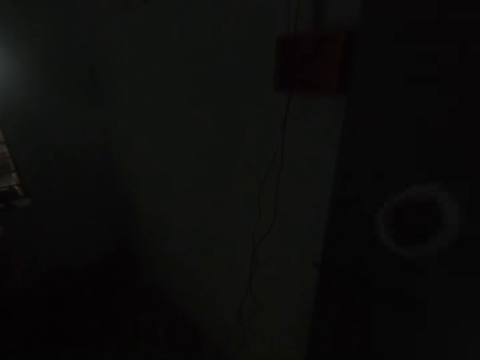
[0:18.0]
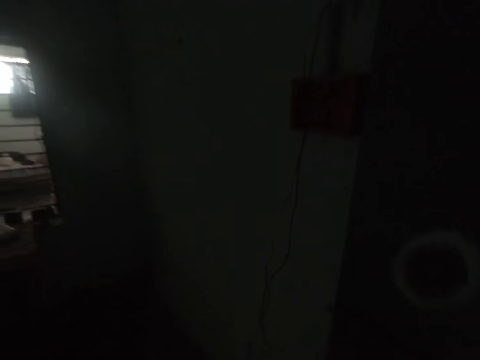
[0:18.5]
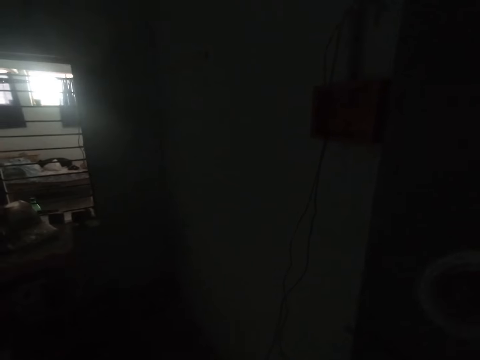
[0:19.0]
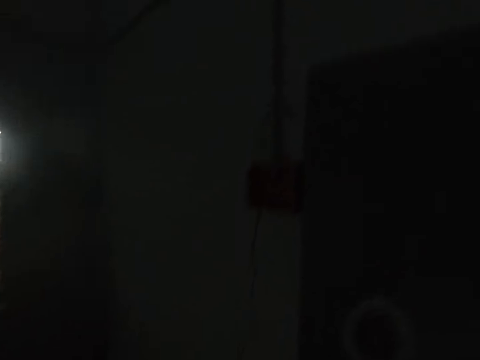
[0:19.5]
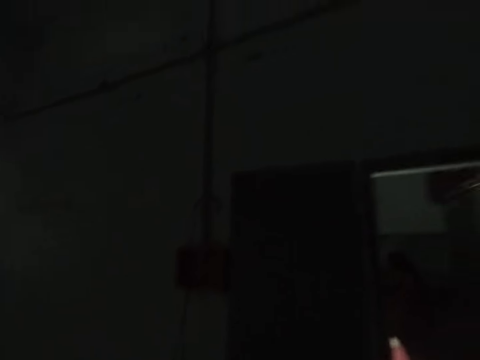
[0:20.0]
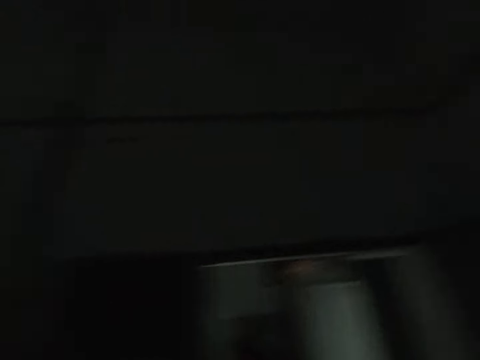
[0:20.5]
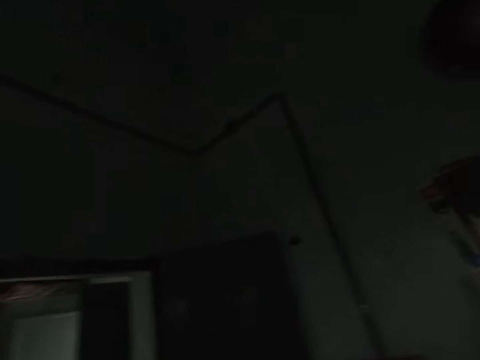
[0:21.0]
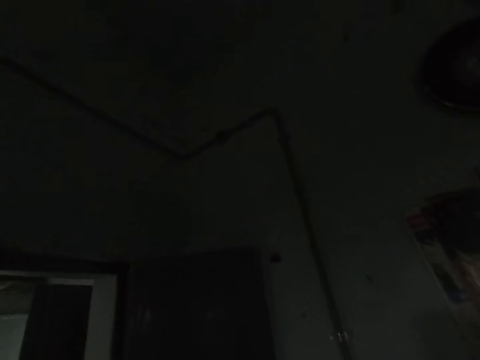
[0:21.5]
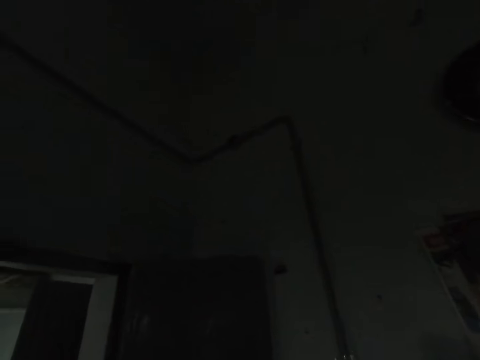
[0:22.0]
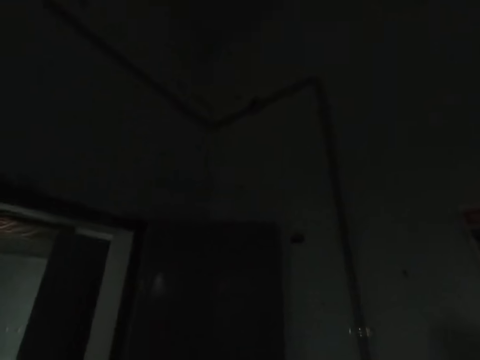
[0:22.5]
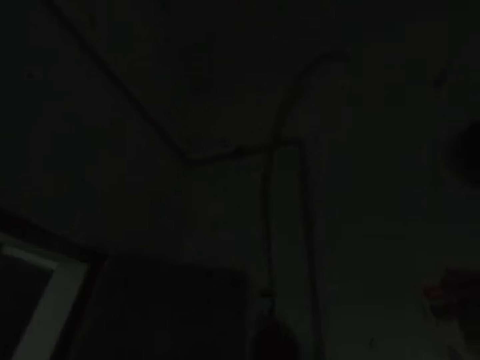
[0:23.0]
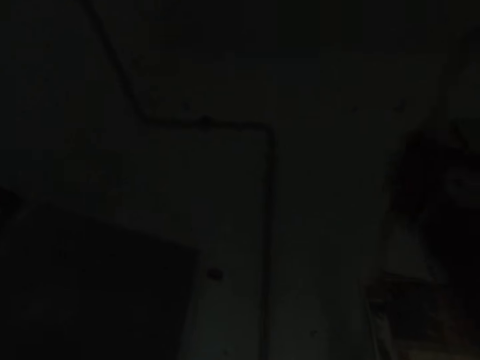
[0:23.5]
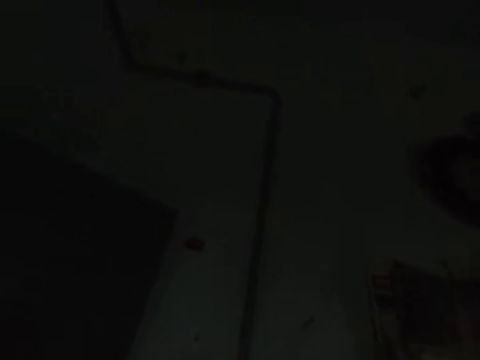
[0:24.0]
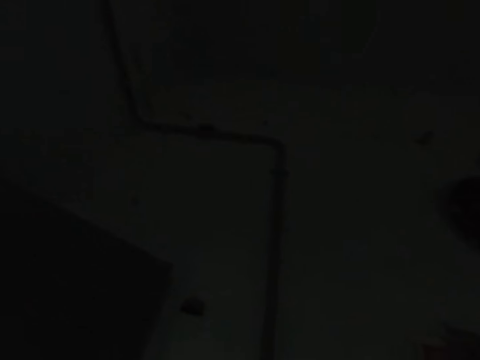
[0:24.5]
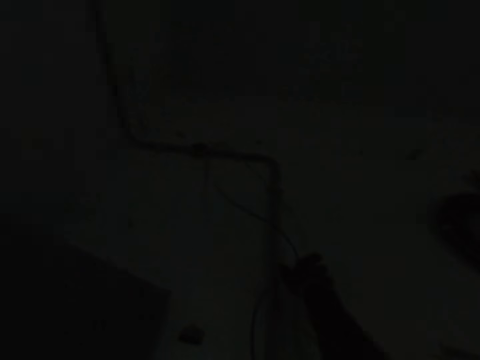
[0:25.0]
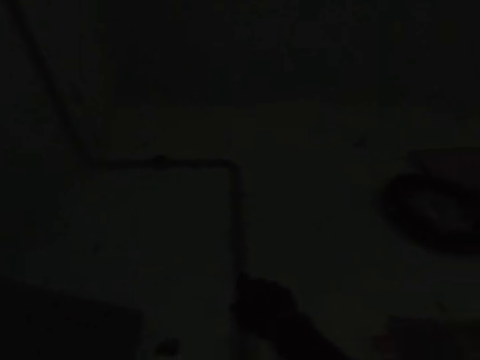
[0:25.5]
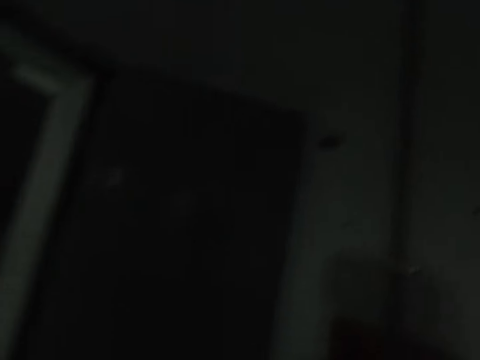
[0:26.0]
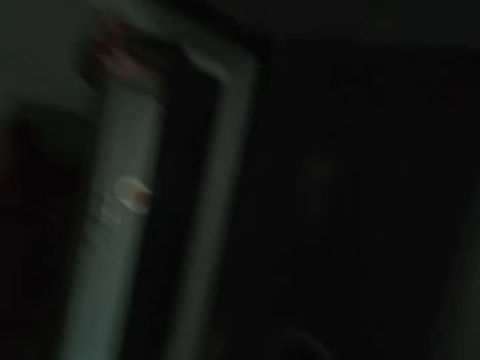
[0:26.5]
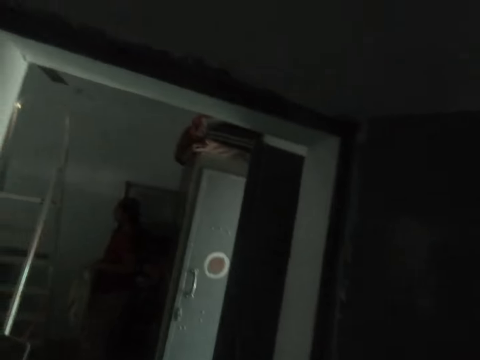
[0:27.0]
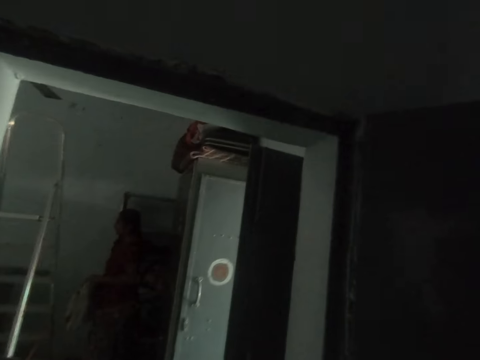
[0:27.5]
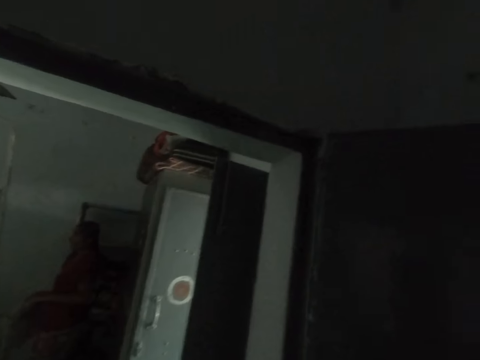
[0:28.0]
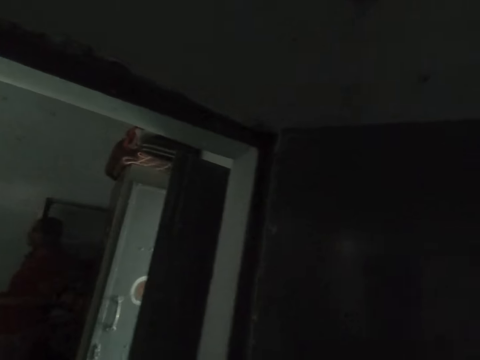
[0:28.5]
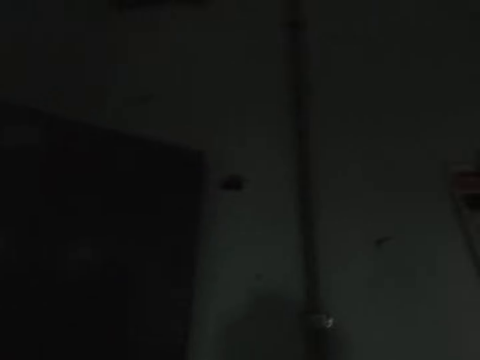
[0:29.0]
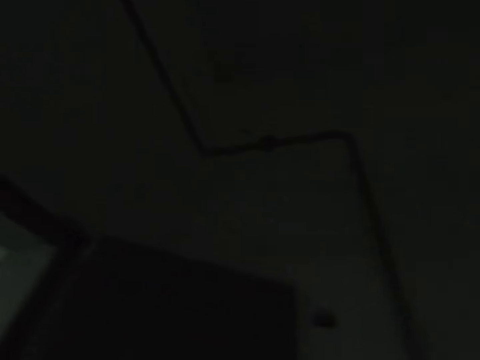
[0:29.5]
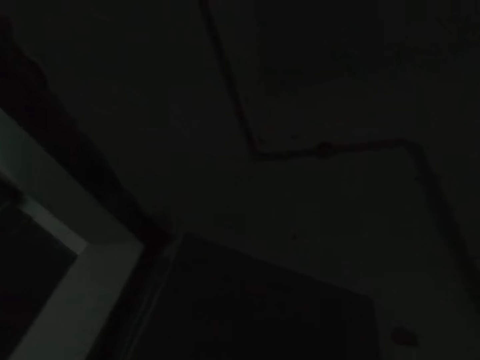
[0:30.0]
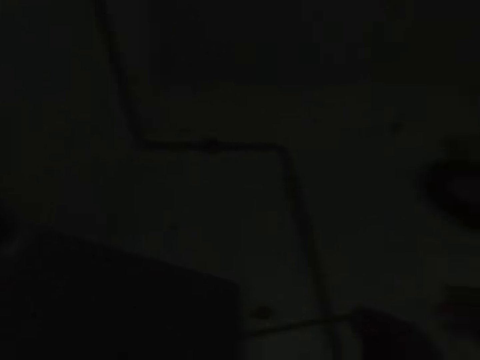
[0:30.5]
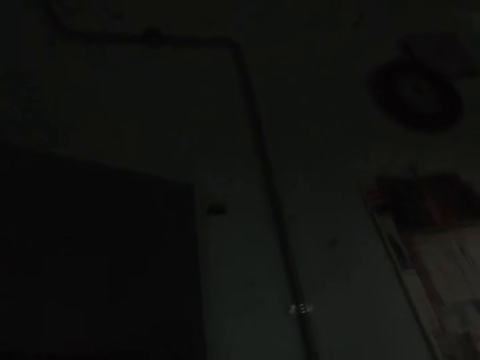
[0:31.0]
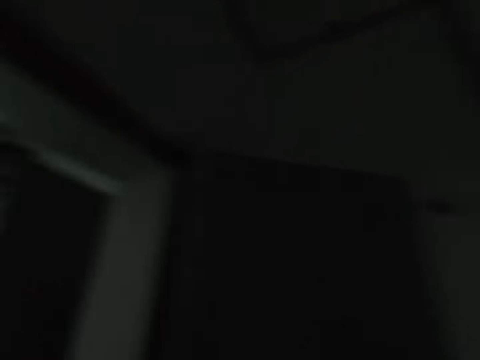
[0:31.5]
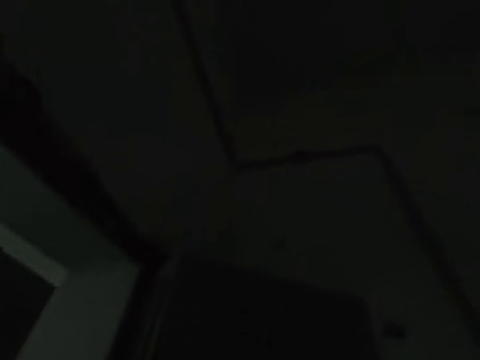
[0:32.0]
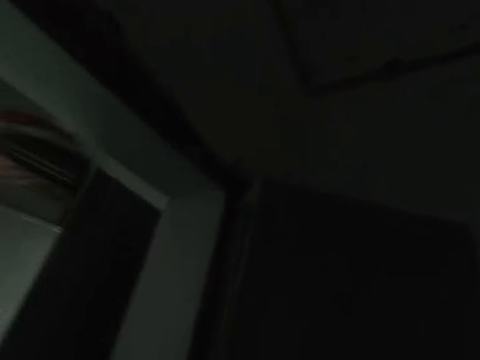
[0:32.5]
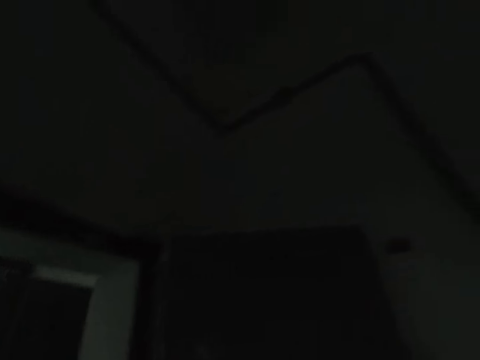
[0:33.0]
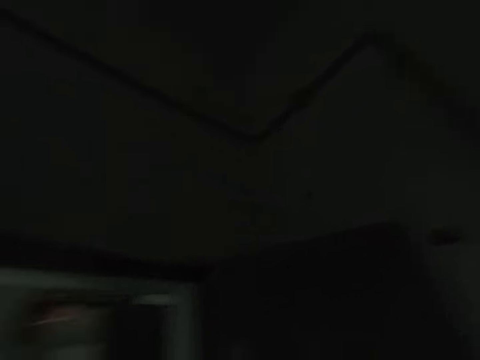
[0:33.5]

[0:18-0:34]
The camera wearer looks at a wall in a room. He turns his head around the room. He walks in the room. He puts the wires on the wall. He stretches up a wire with his hand. He knocks electricity piping on the wall with the wire. He looks at a person in another room. He walks in the room. He looks up the wall. He walks in the room.

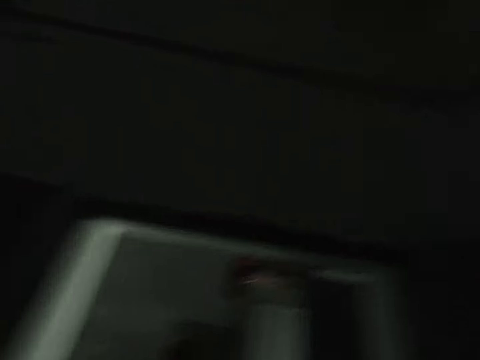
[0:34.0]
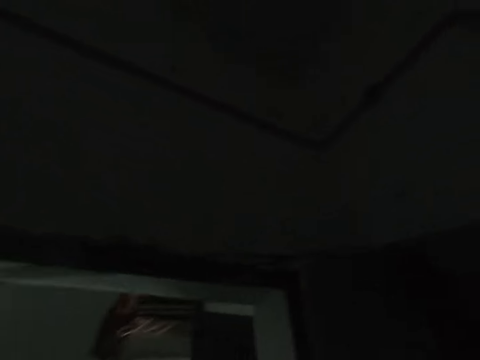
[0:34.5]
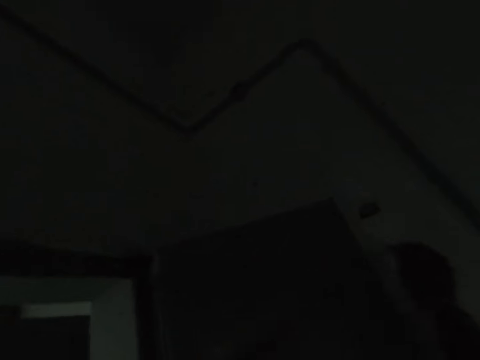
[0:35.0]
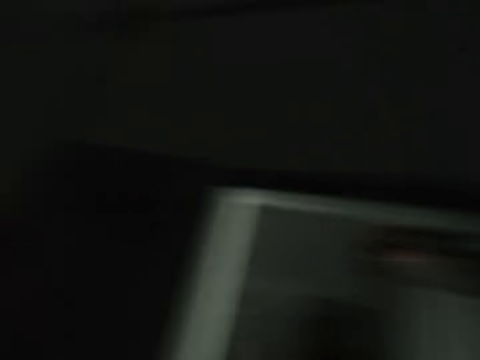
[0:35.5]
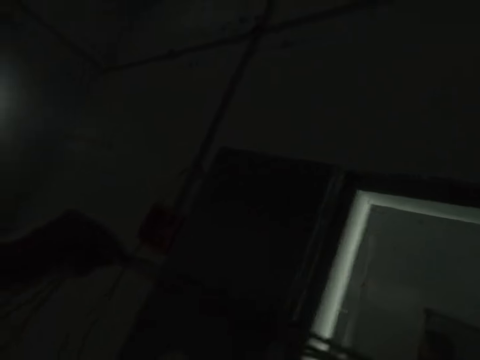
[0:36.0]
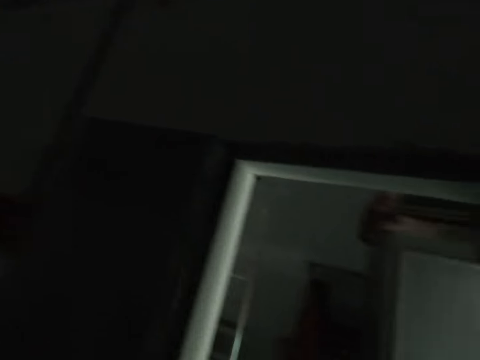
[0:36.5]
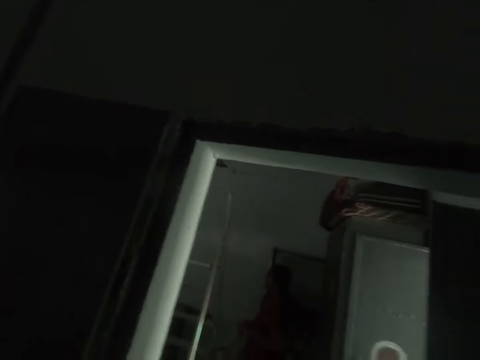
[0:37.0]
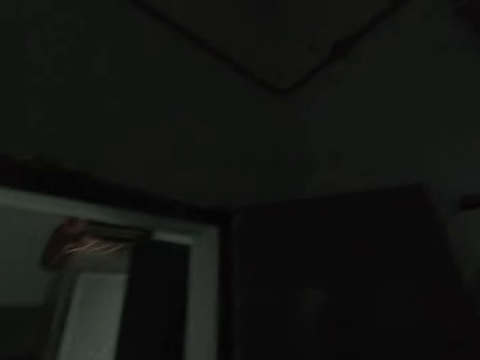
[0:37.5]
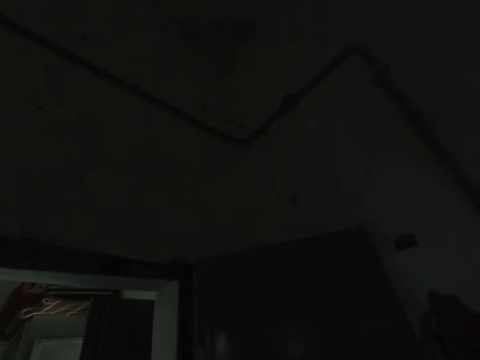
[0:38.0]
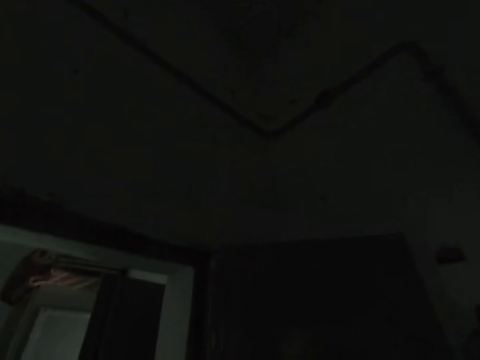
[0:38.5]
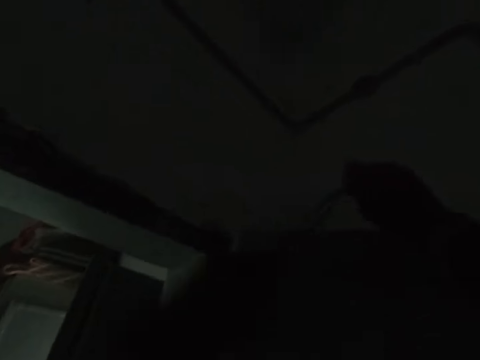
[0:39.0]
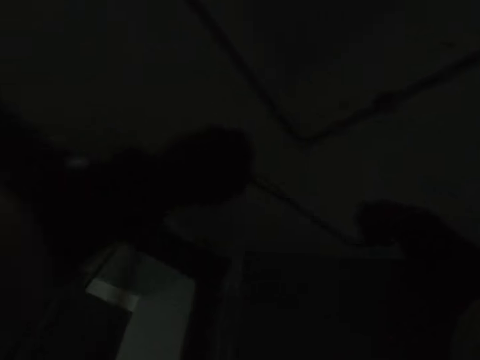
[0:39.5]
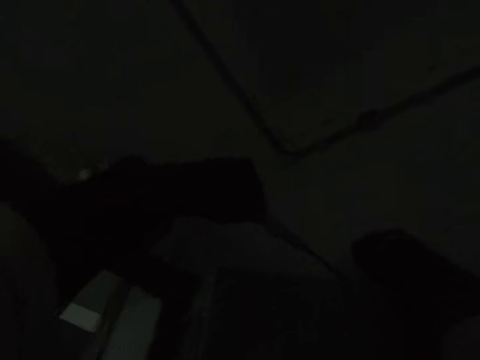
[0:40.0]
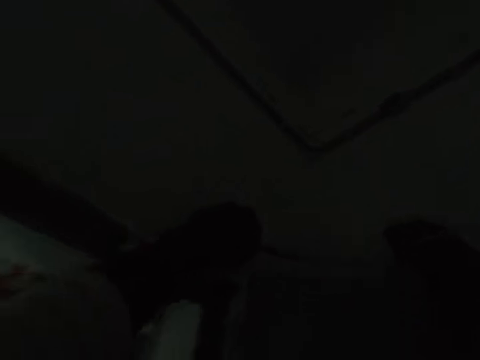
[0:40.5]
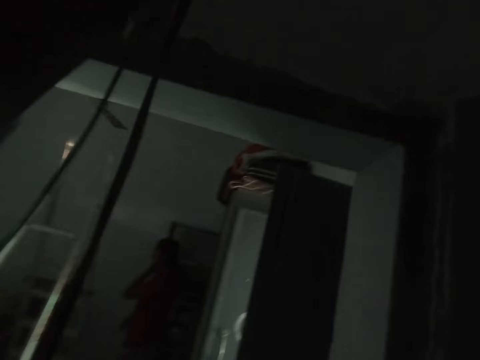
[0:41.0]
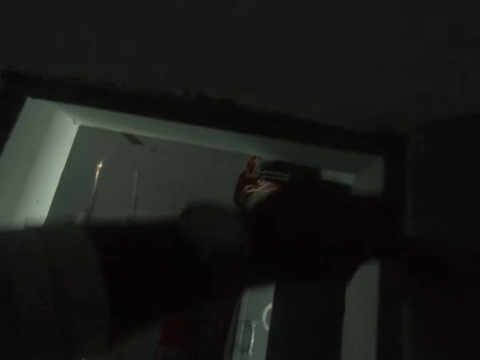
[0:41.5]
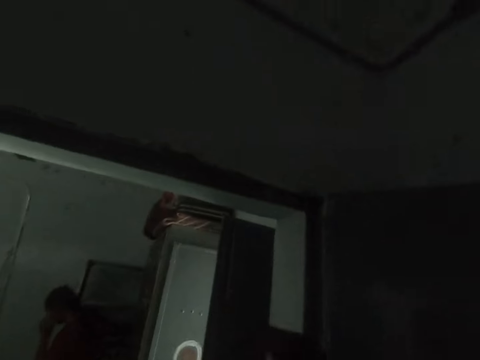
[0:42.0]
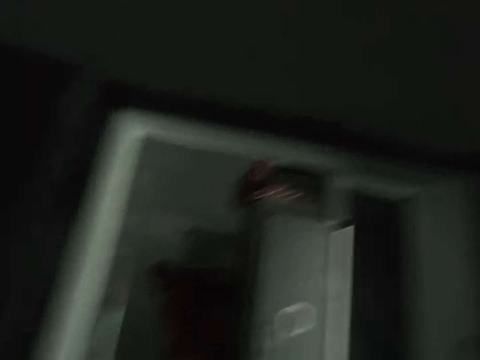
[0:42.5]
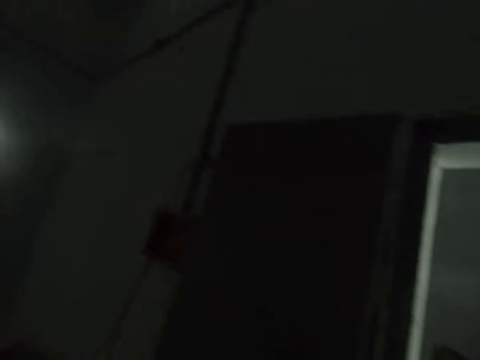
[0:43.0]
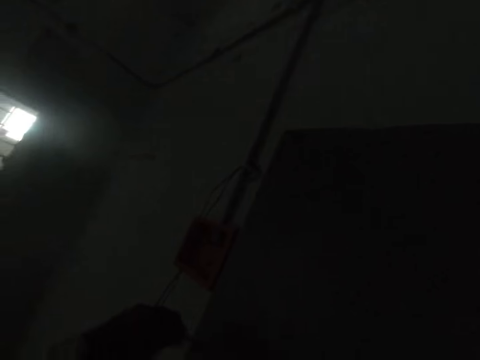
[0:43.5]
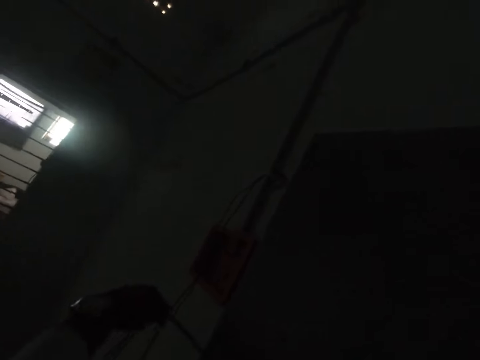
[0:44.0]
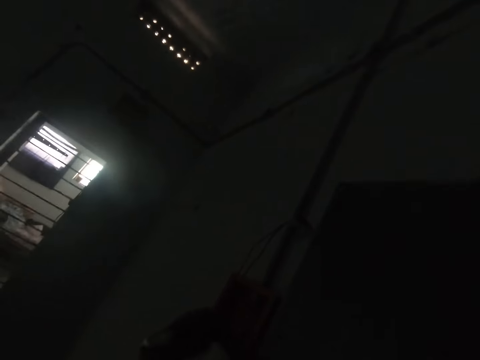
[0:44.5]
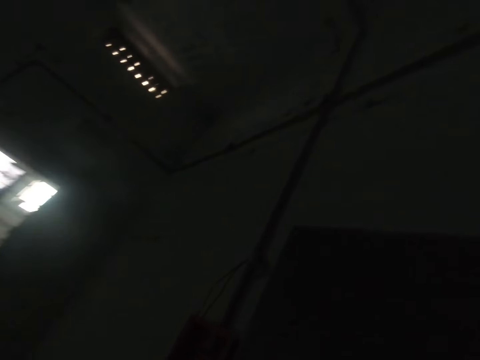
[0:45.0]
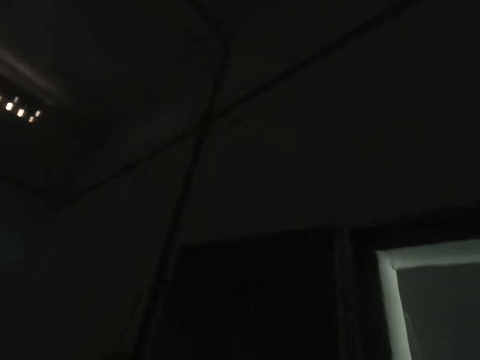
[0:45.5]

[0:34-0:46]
The camera wearer pulls up wires in his hands. He looks around the room. He turns in the room. He places the wires on a door. He passes the wires through the door. He lifts the wires from the door. He walks in the room.
